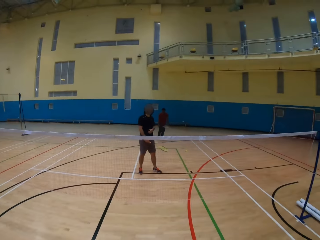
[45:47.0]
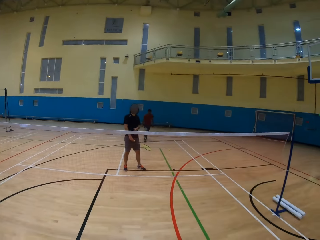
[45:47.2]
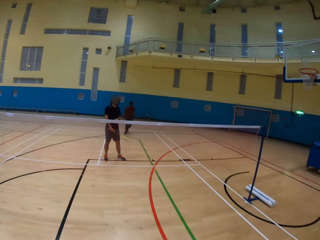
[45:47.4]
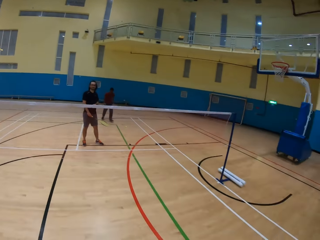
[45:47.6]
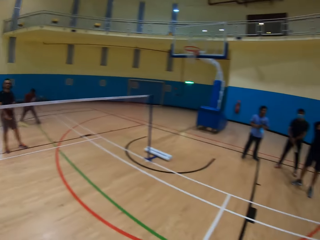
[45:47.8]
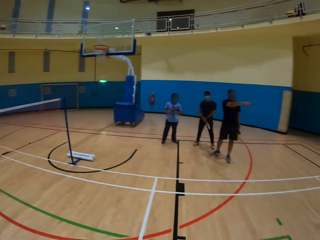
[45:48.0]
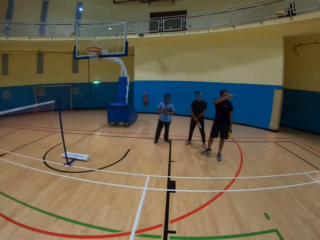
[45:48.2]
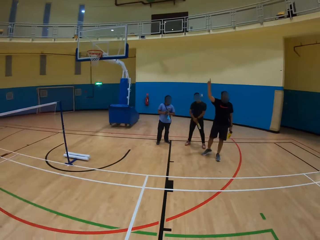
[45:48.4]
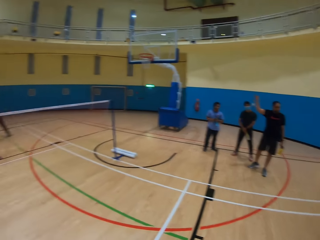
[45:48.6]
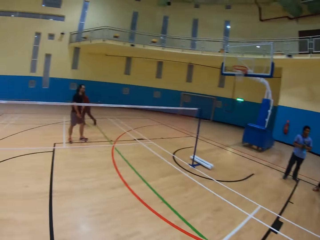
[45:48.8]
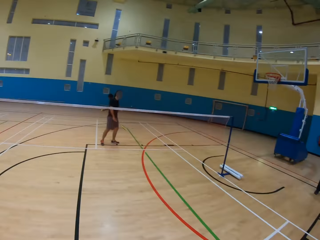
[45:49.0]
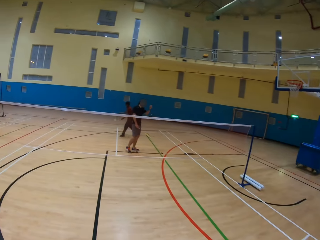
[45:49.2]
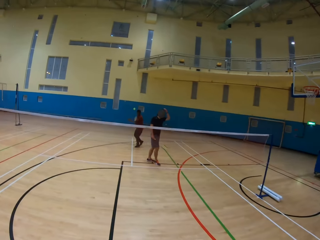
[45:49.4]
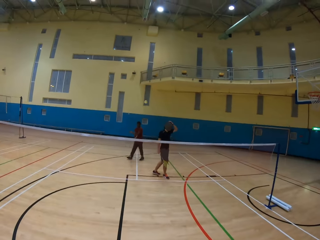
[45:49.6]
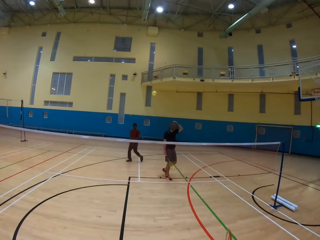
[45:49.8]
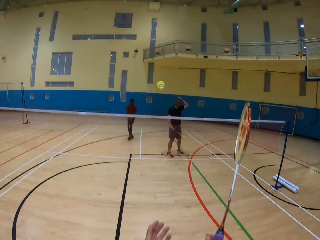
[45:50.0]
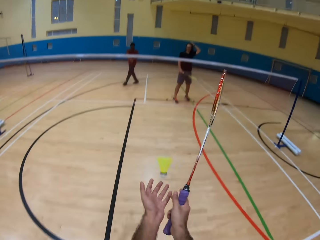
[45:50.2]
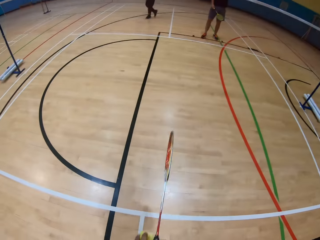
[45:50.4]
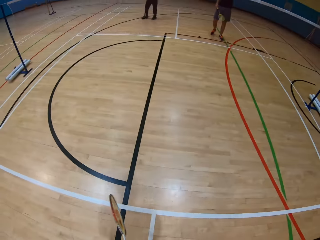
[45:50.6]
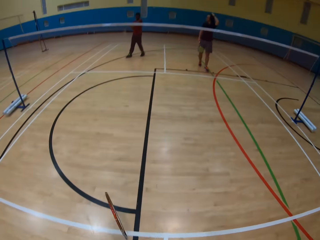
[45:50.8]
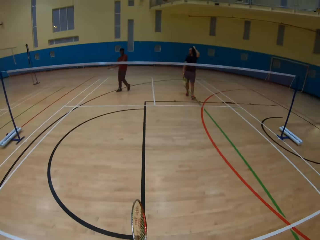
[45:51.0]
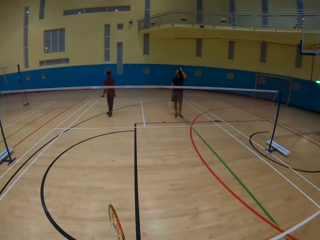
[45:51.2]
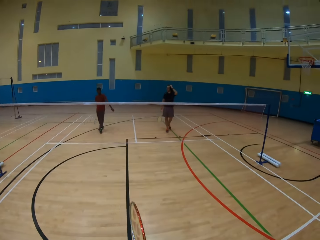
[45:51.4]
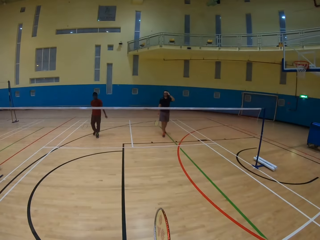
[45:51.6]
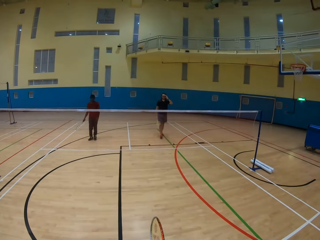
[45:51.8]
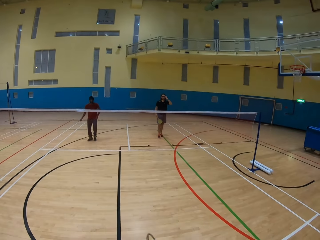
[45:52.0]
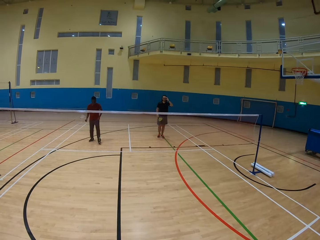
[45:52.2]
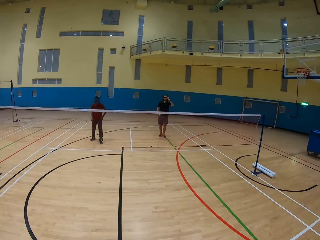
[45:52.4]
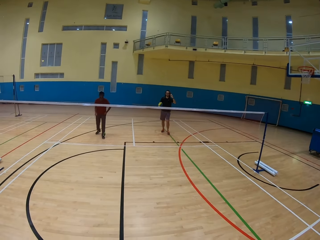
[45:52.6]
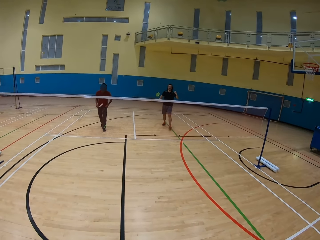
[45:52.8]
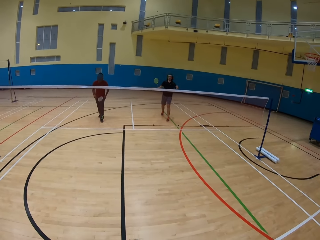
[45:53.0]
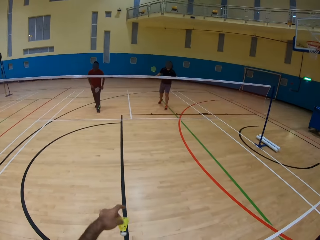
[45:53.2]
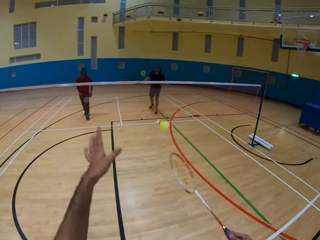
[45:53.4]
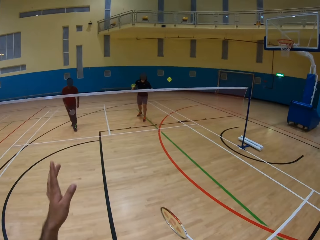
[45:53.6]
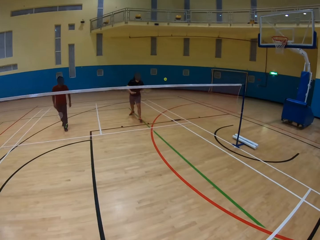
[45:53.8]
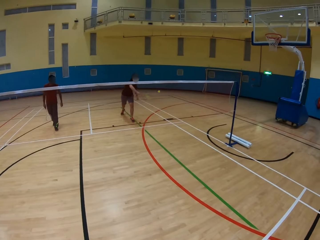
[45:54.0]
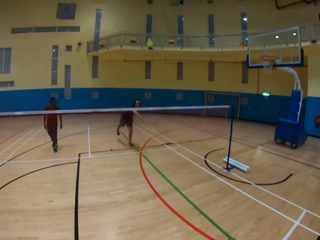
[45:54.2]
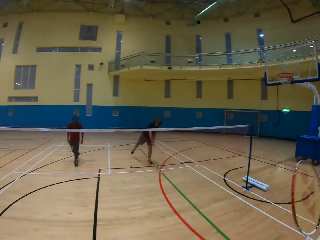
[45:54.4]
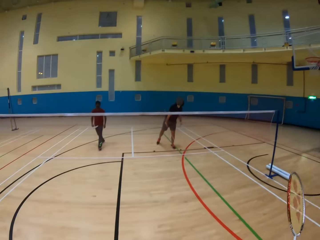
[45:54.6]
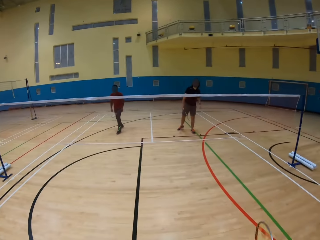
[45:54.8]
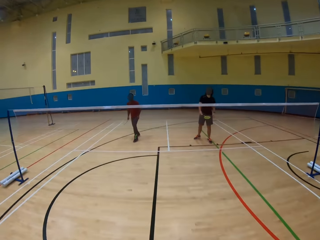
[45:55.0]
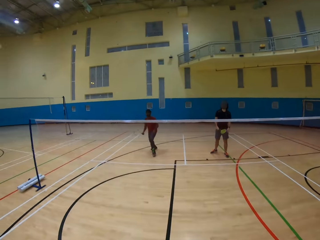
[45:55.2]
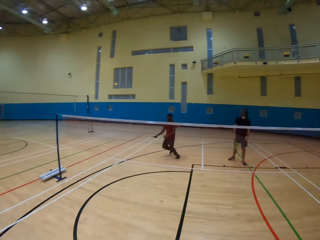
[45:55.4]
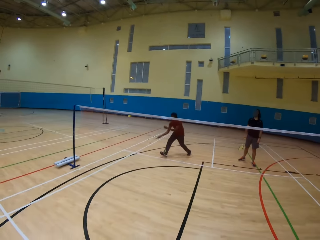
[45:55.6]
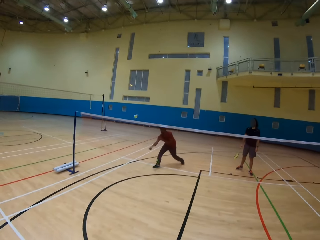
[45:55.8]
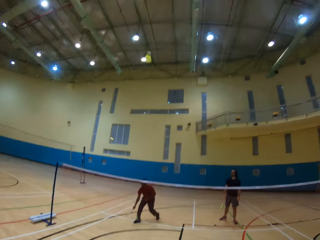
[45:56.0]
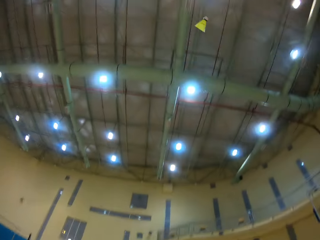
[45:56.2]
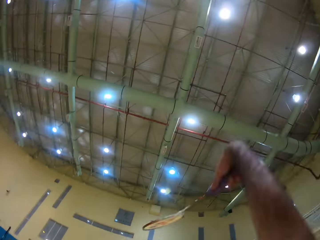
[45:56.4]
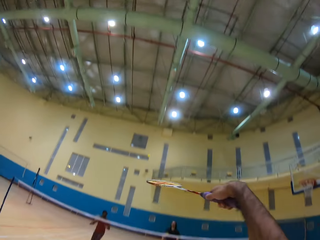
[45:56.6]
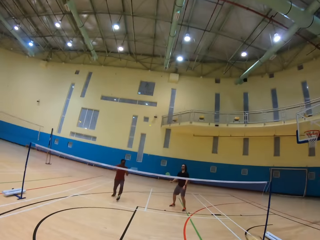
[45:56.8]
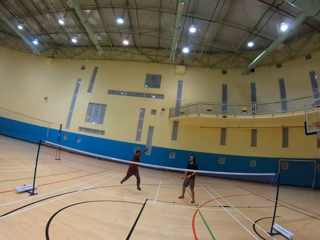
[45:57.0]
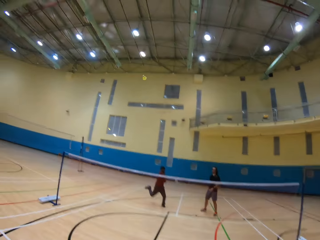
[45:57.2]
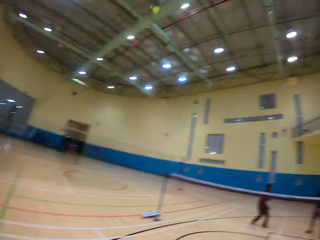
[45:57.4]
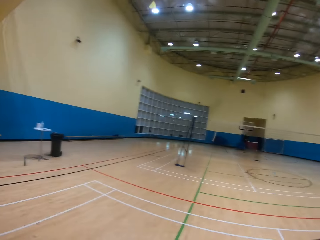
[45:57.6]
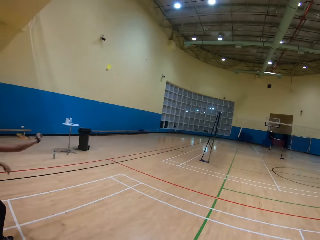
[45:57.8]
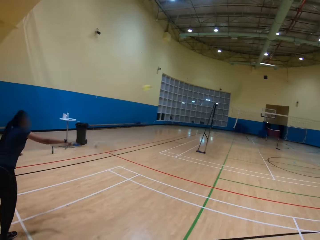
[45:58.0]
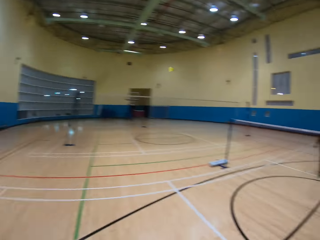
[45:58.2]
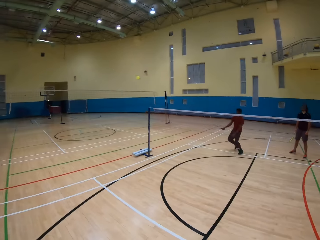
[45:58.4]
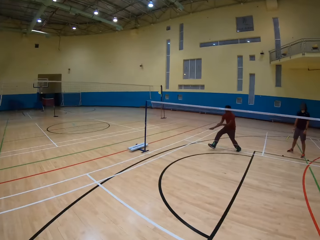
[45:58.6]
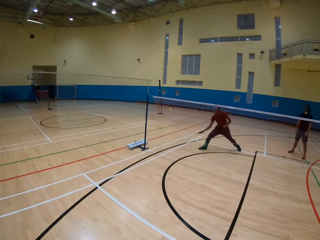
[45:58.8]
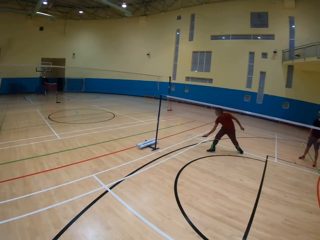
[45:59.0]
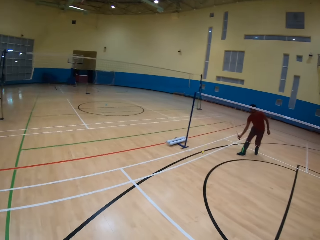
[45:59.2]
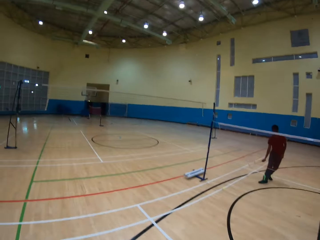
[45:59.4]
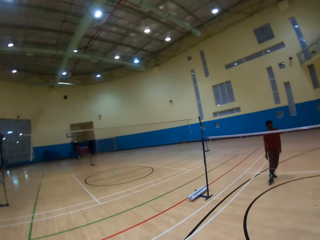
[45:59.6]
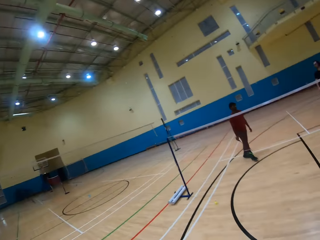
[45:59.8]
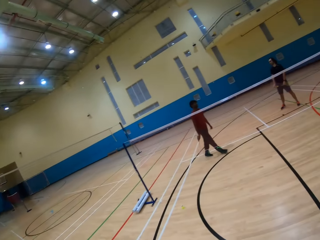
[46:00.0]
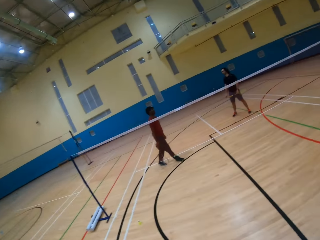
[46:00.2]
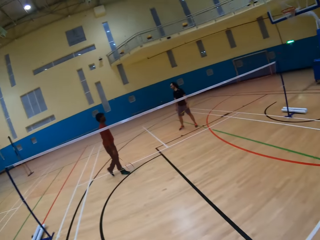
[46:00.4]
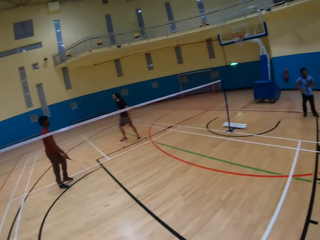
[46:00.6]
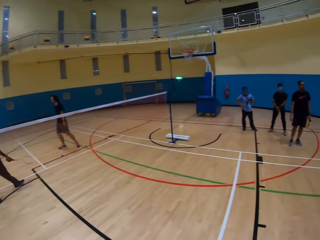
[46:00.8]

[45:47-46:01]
A man hits the shuttlecock. The man throws the tennis ball. The camera wearer picks up the shuttlecock. They hit the shuttlecock. They throw the tennis ball with a tennis bat. The man throws the tennis ball. The man hits the shuttlecock. Another man throws the tennis ball. A woman walks around. The other man hits the shuttlecock. The first man throws the tennis ball. The first man hits the shuttlecock.

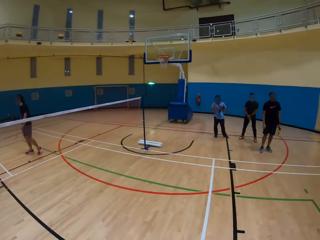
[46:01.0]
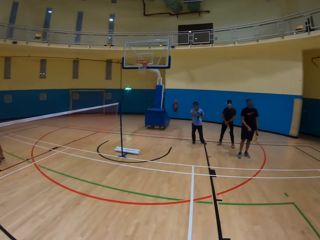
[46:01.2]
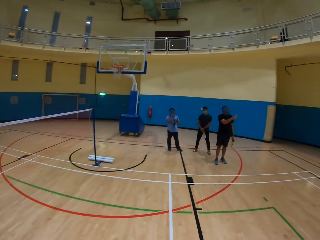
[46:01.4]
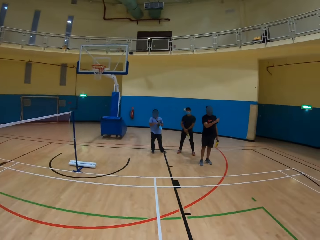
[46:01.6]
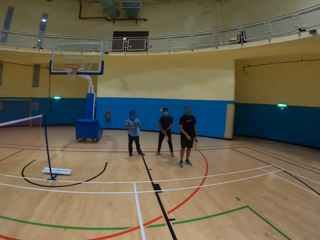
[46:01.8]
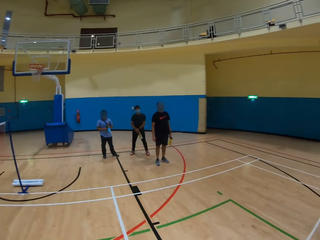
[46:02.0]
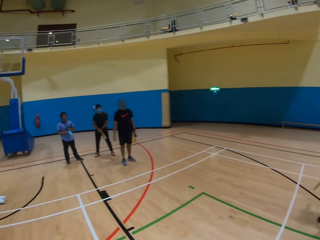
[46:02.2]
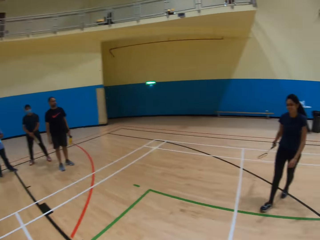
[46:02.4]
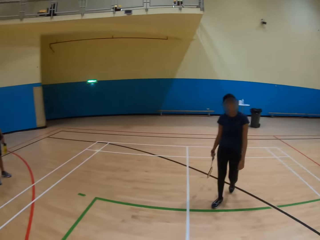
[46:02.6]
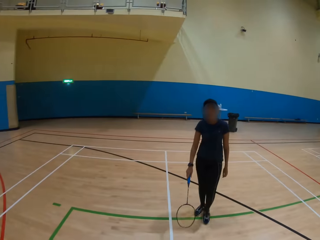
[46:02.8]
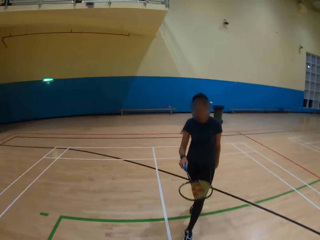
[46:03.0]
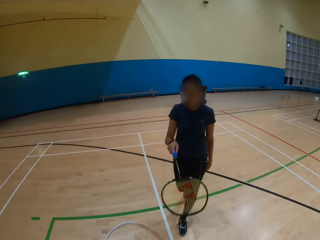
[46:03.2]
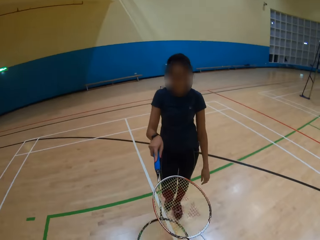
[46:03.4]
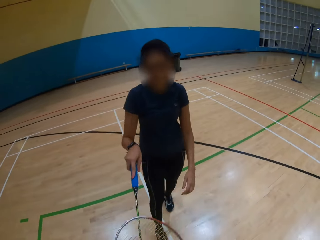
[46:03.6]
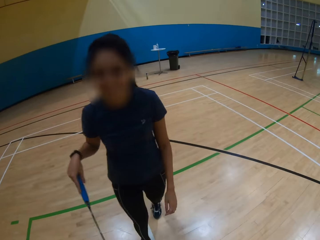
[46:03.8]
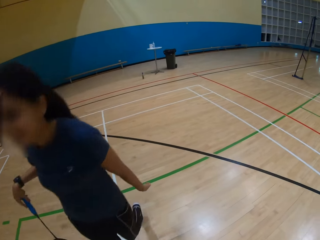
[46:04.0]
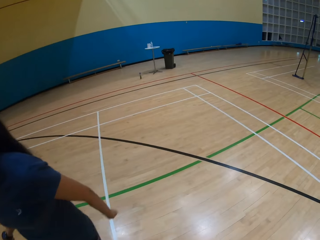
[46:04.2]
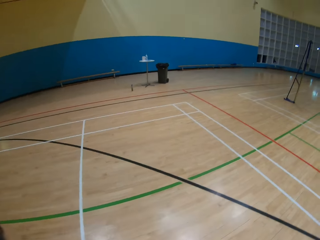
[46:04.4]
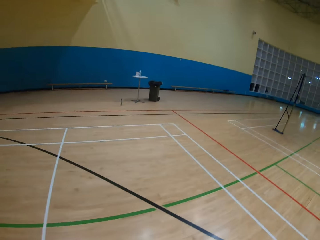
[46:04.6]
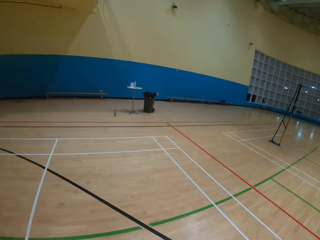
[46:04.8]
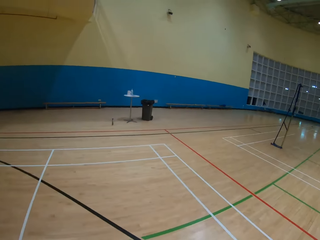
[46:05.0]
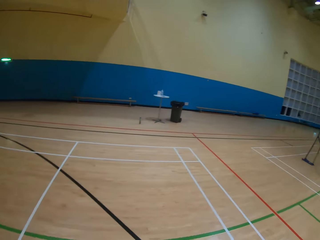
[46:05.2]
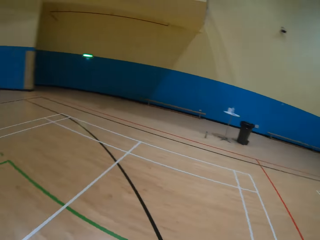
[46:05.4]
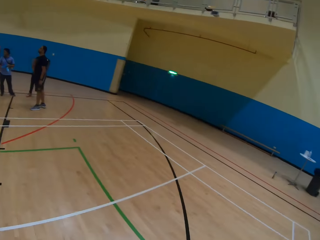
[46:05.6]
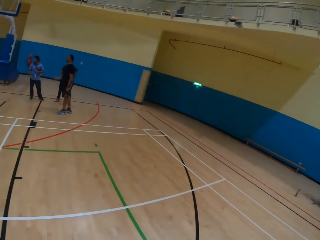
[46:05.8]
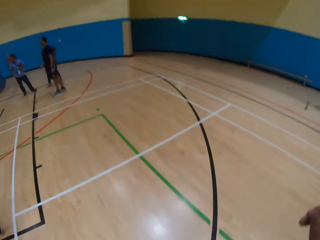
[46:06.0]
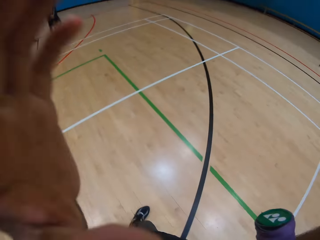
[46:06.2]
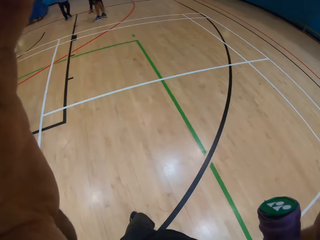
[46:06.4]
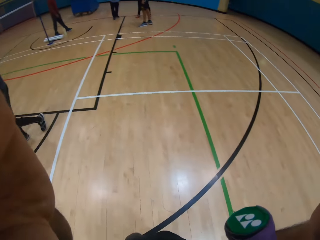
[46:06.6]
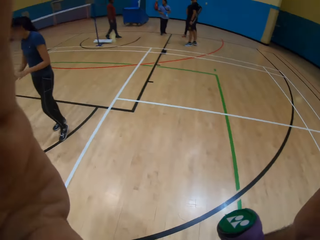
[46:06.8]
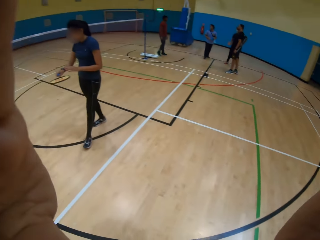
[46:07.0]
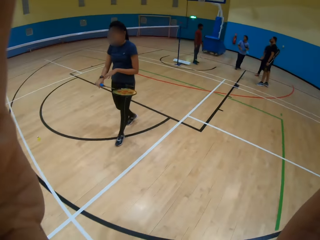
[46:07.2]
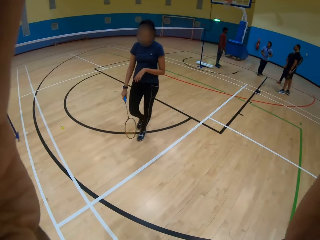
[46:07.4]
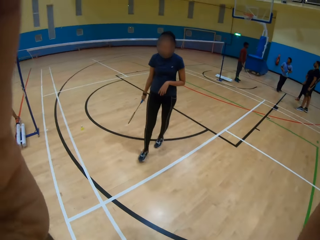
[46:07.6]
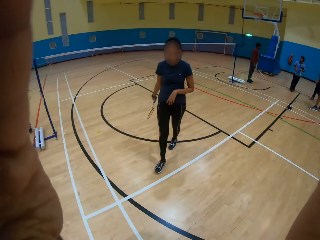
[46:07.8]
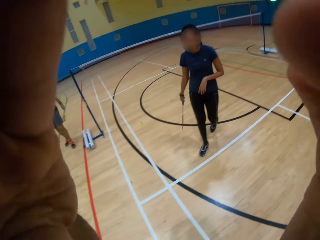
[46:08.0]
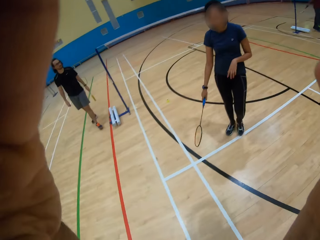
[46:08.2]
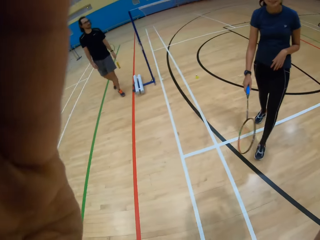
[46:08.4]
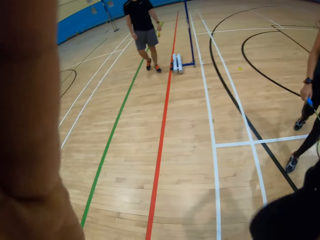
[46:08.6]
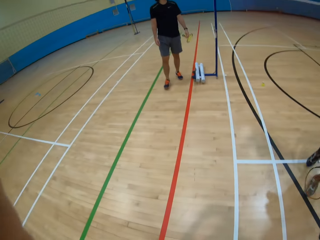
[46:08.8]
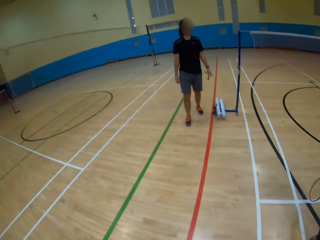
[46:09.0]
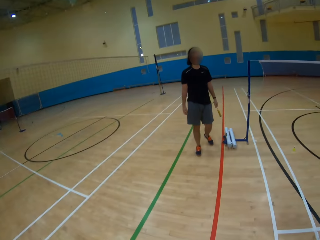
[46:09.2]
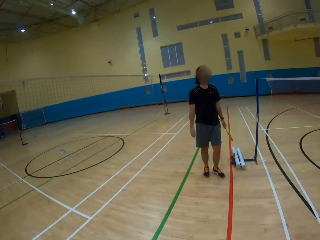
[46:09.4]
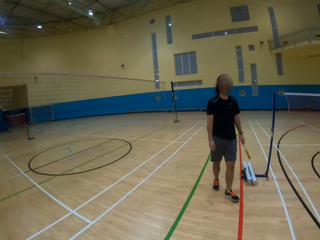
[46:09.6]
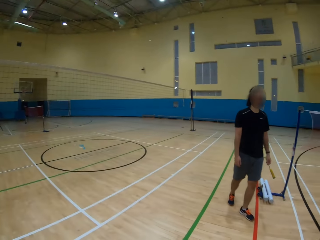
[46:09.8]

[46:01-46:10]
The camera wearer looks around the playing ground. He walks around the shuttlecock. He fixes his camera. A woman walks around.
